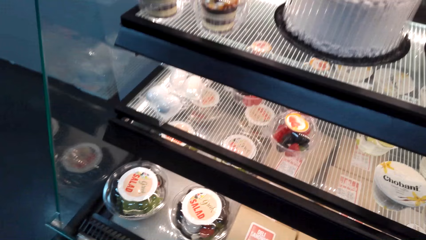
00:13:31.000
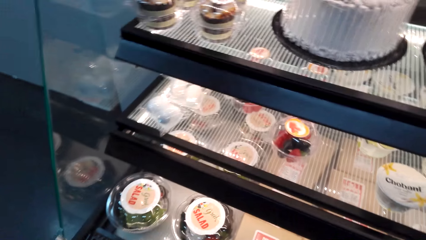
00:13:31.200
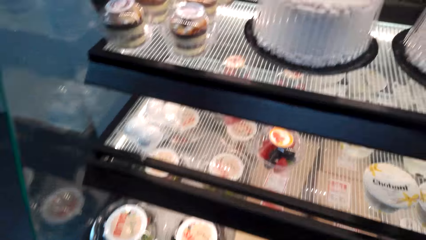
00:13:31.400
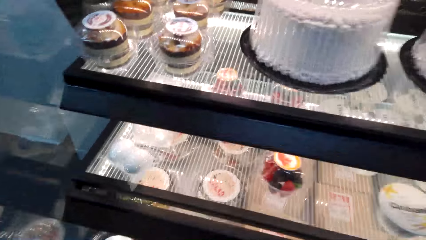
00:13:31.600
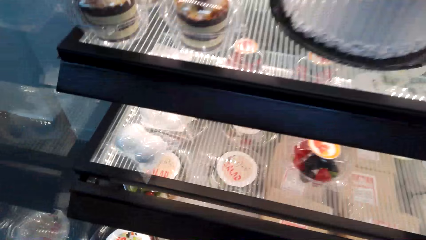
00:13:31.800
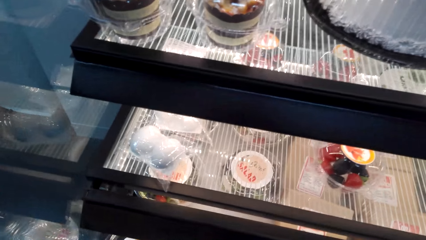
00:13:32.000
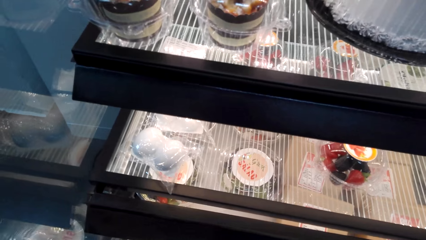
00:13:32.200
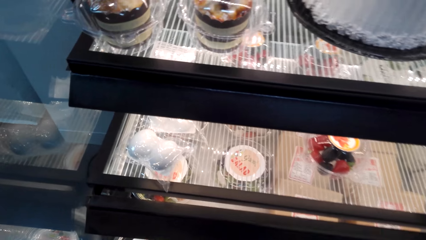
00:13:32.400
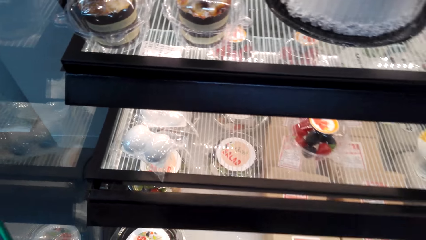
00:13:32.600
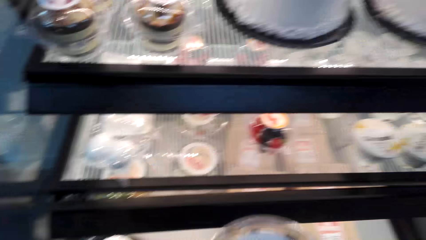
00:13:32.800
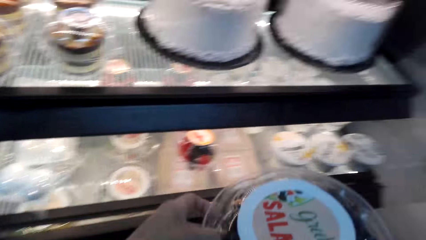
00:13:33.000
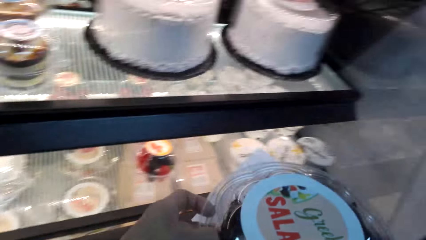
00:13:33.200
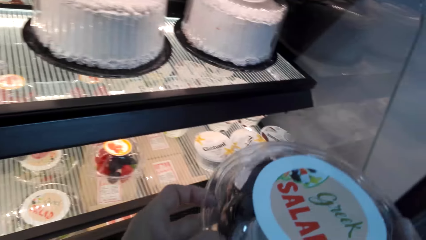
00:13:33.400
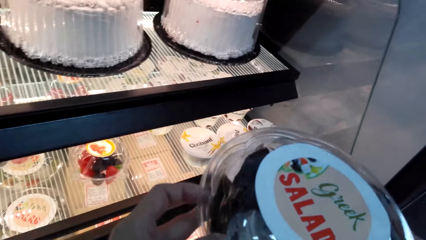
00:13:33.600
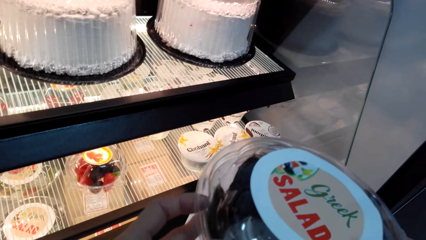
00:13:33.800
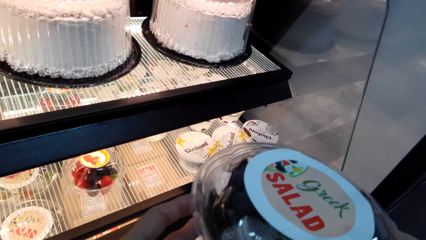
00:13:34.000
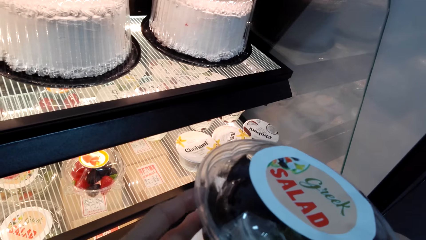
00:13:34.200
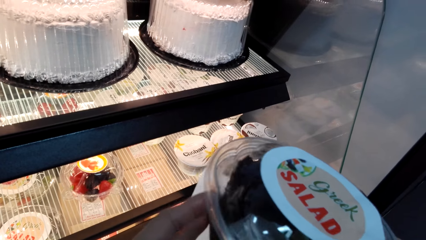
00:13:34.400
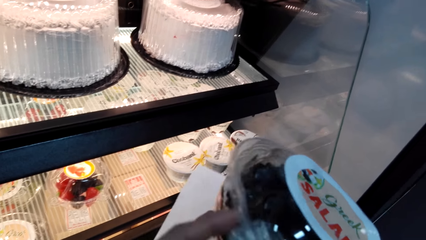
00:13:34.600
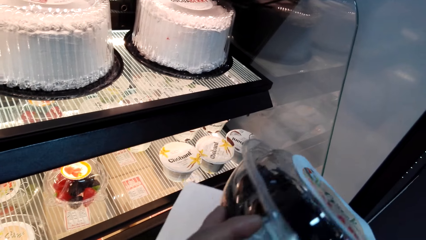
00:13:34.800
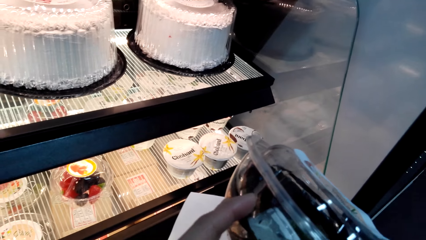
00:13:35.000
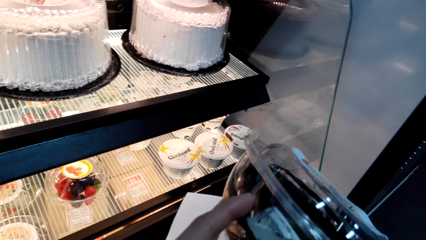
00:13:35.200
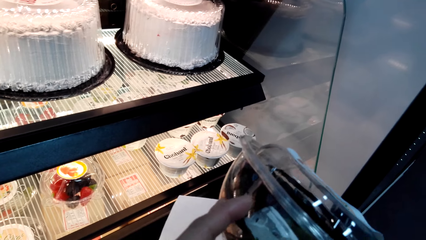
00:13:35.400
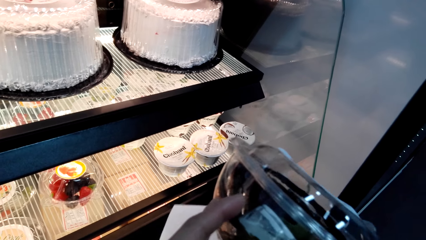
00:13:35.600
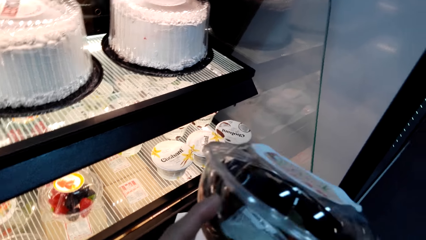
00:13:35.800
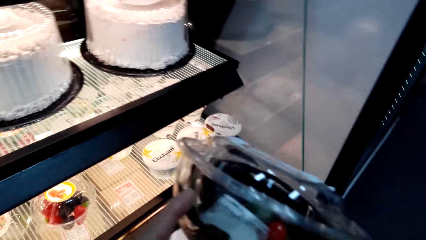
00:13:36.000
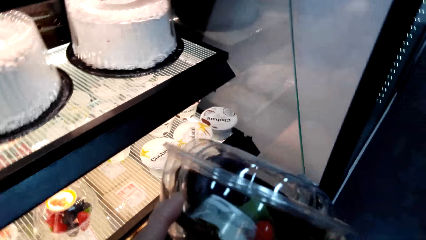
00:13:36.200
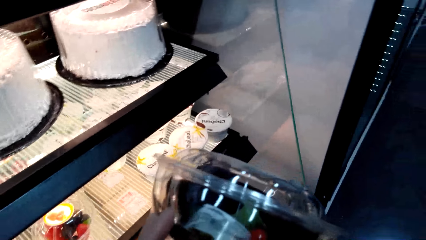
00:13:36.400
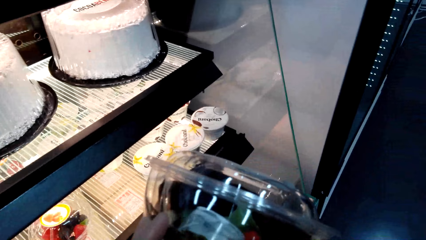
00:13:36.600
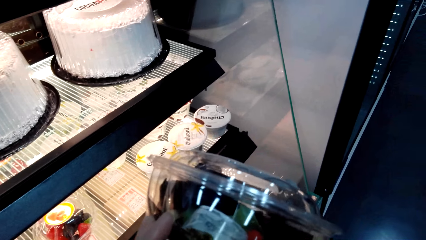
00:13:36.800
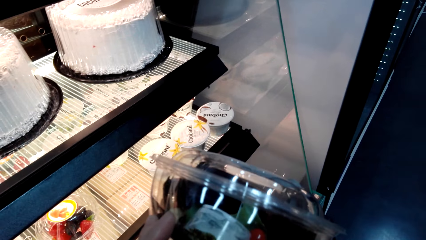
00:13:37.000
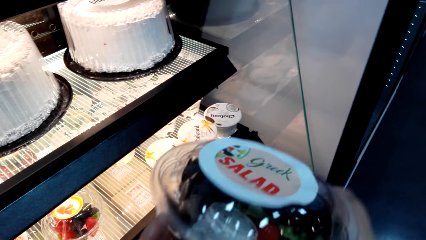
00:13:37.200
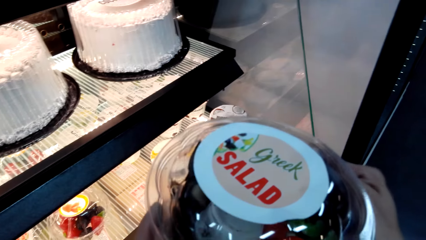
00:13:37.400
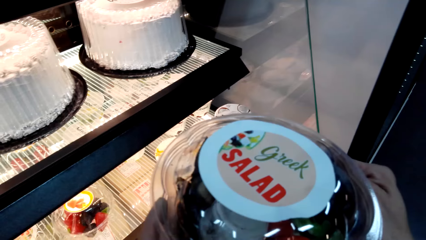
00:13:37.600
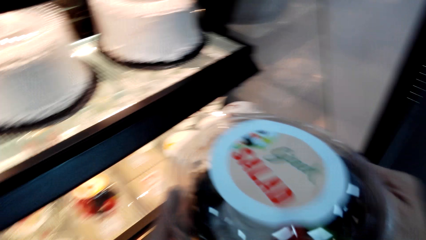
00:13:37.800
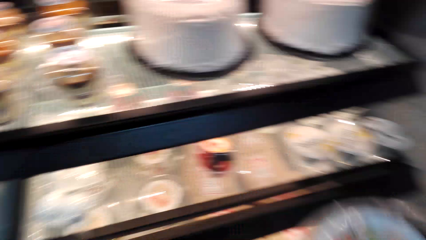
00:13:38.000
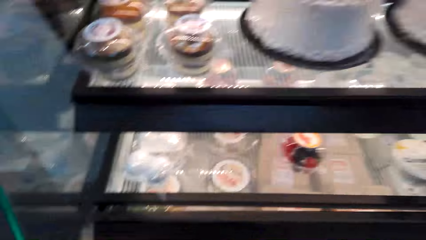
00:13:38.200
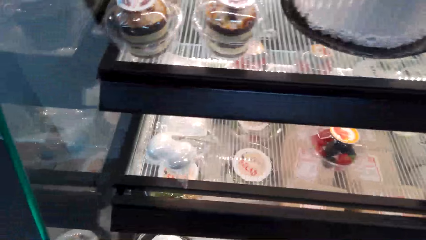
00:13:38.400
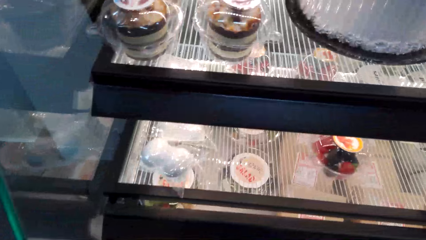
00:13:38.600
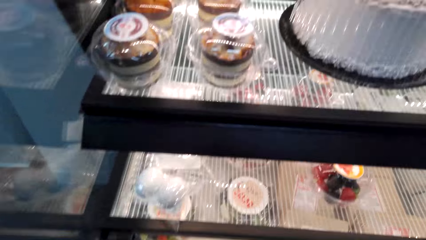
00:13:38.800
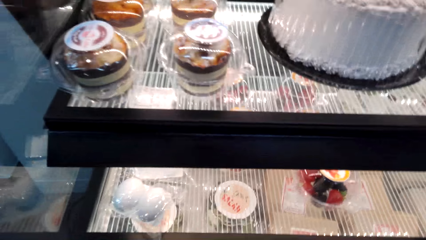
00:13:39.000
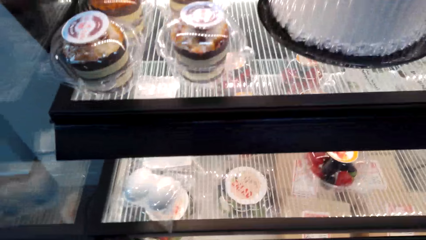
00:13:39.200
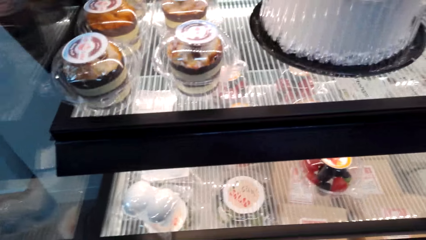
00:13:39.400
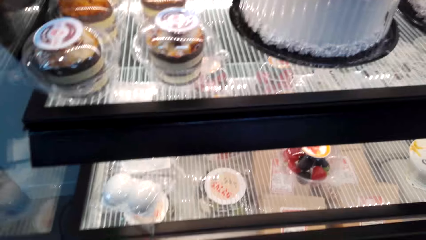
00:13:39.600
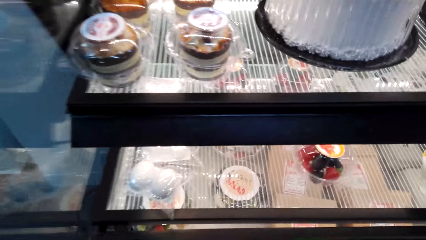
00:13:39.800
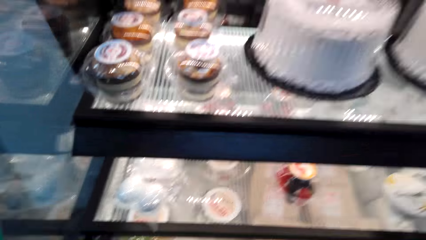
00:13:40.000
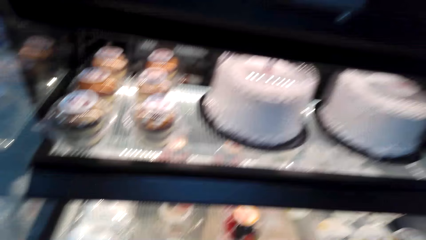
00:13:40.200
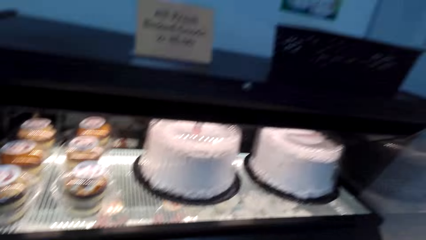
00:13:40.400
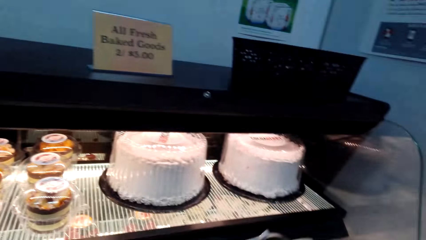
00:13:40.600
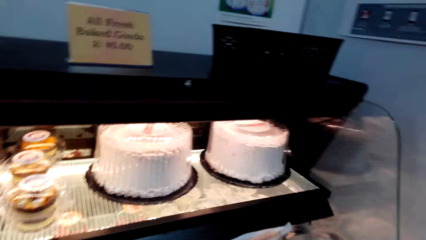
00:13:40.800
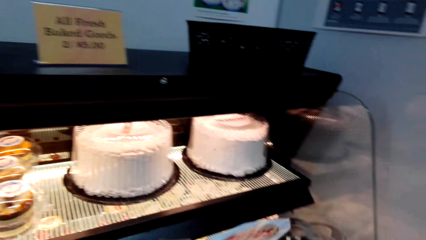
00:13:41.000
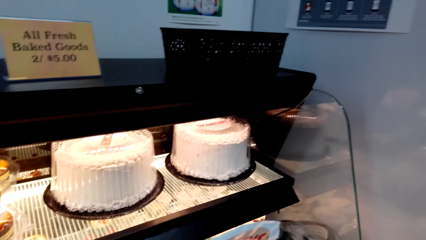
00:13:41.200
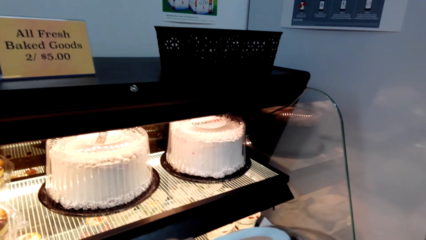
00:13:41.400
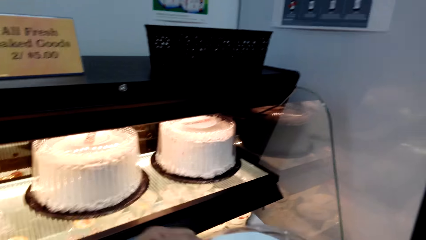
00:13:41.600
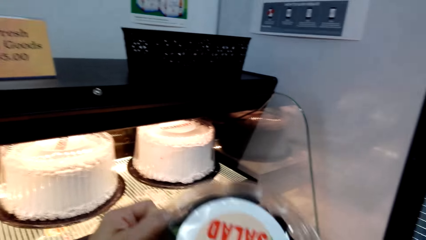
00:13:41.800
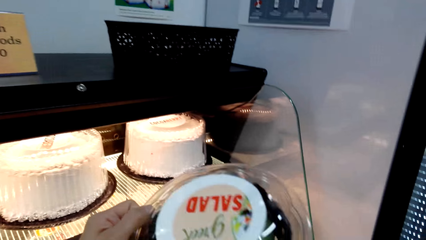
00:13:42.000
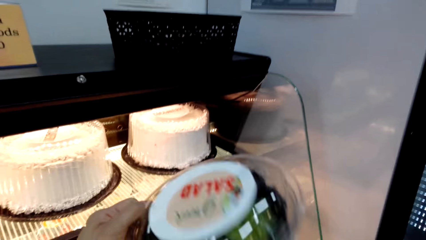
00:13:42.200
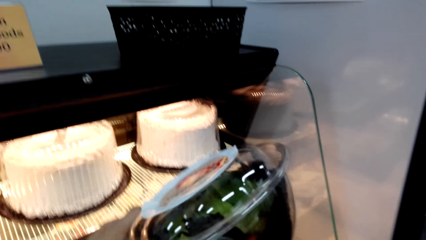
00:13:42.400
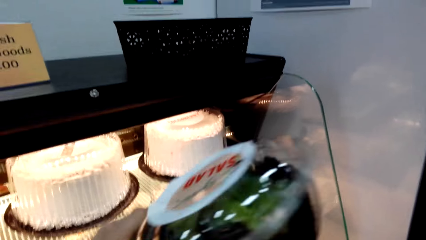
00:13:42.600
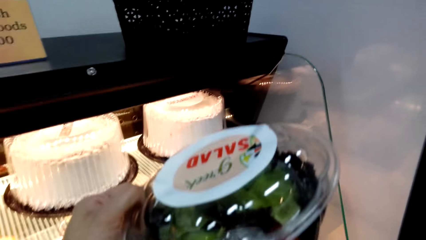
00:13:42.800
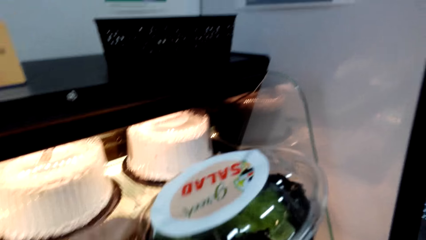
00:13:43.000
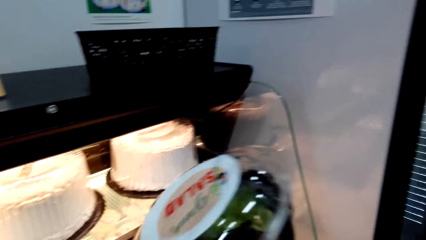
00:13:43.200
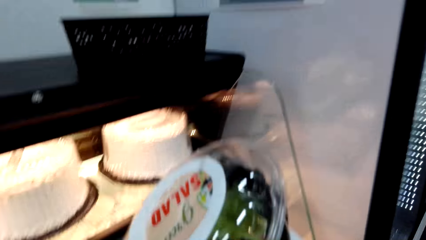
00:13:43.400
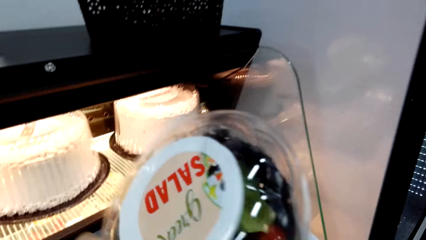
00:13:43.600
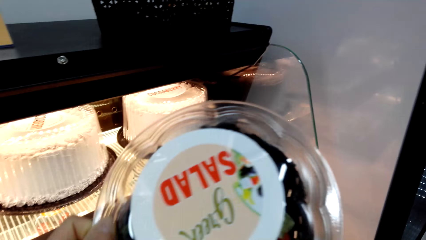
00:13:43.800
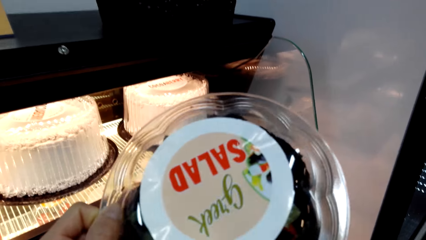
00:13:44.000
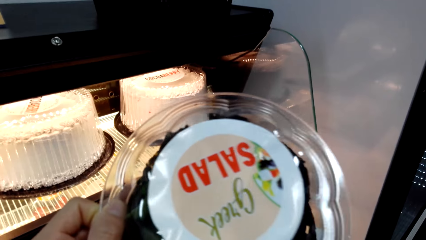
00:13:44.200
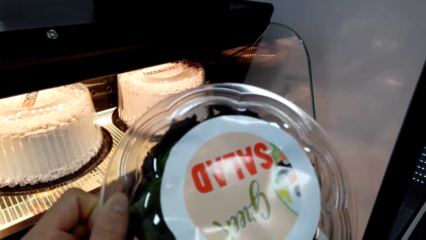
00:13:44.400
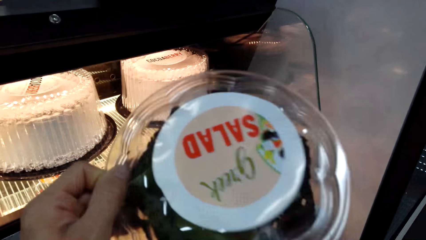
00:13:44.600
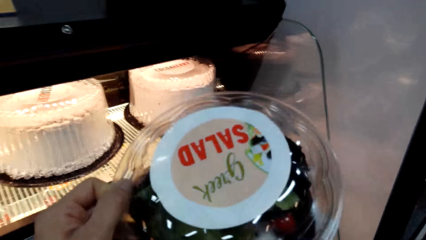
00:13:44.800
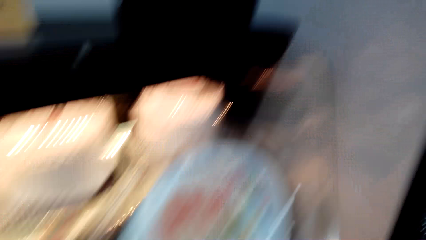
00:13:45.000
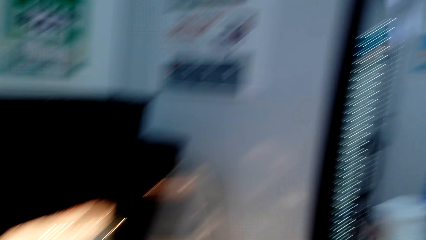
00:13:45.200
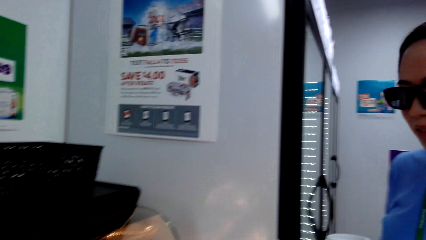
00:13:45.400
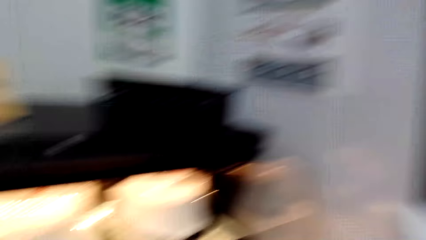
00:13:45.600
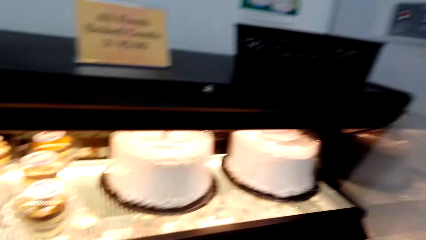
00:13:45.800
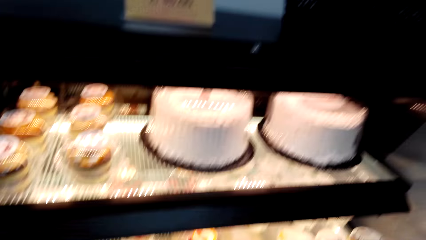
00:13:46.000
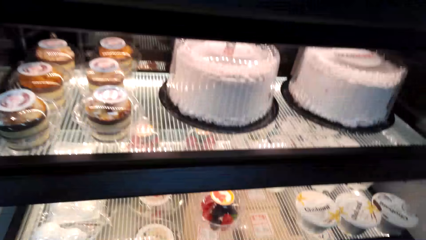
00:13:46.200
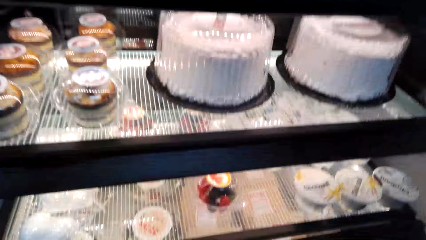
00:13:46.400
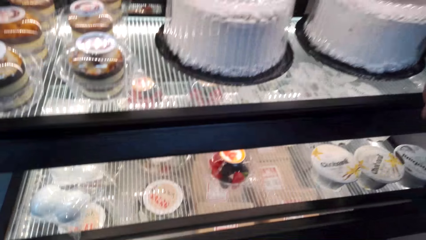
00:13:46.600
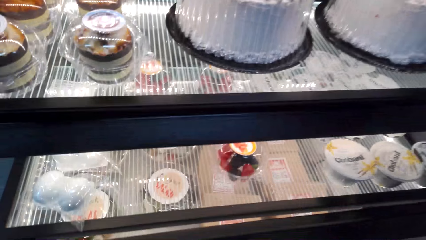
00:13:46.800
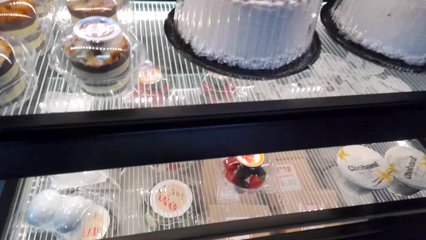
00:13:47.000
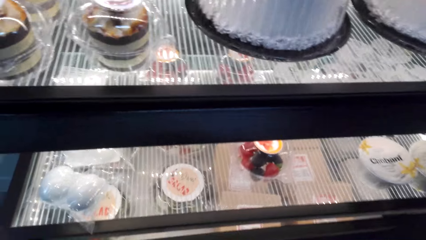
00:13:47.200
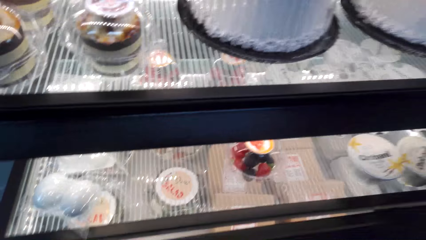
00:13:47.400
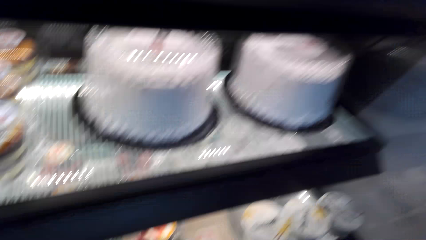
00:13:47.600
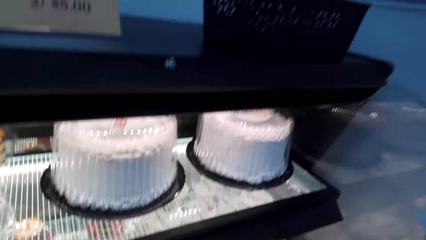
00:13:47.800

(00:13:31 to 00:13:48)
The camera wearer takes the Greek salad. They return the Greek salad.
